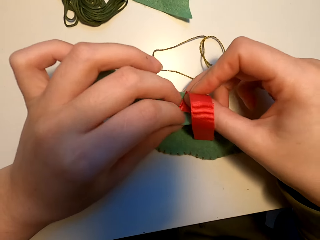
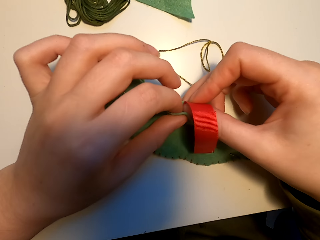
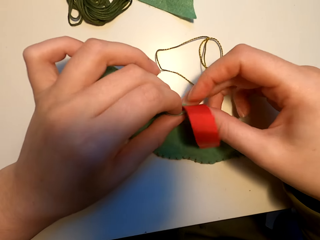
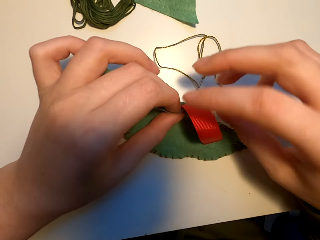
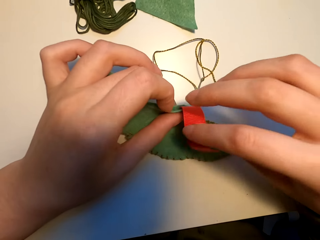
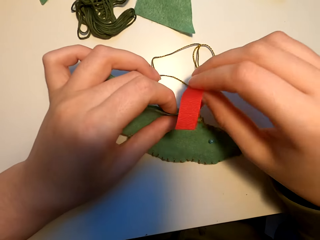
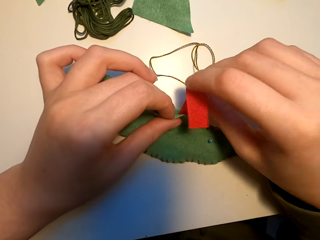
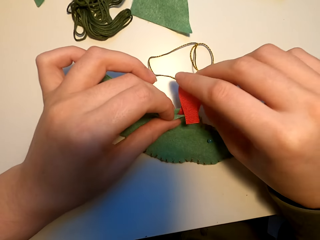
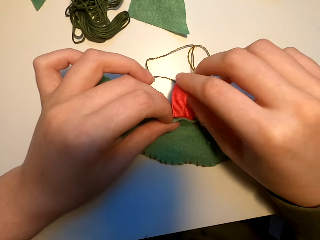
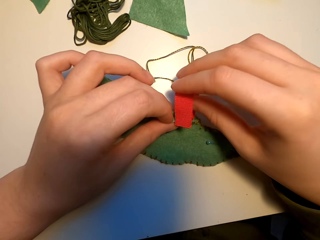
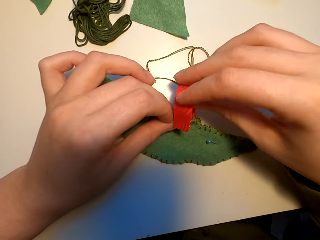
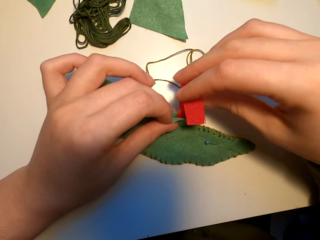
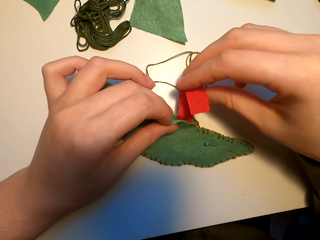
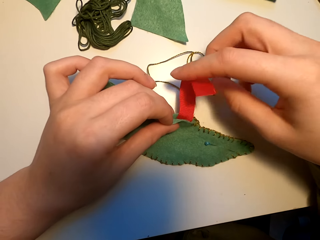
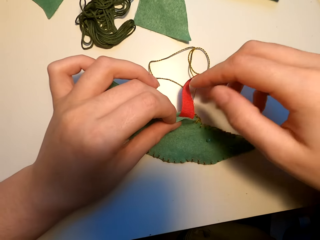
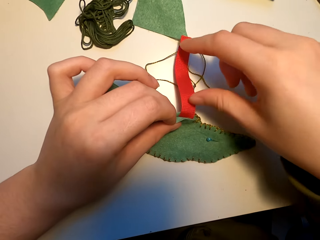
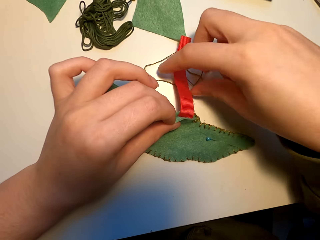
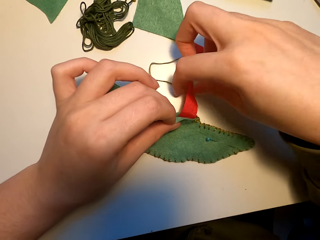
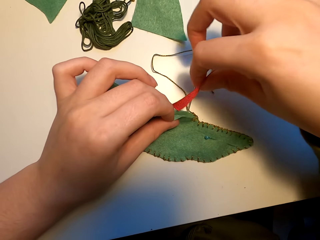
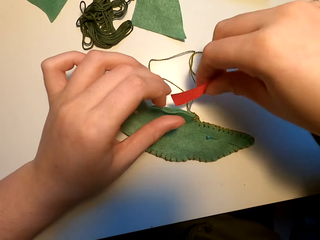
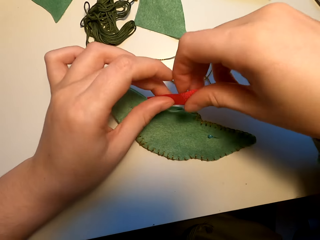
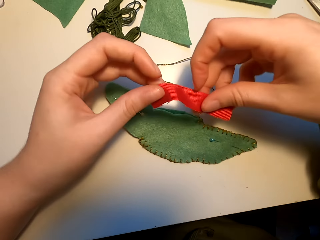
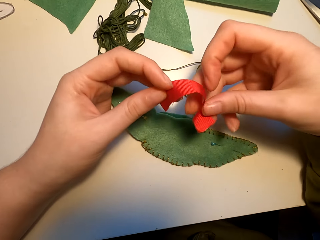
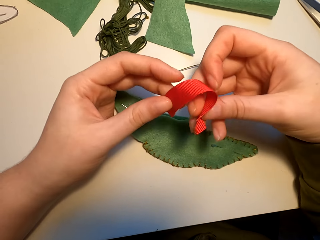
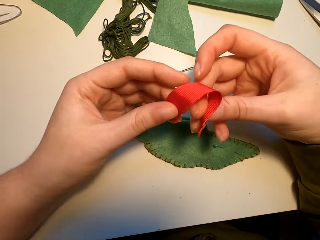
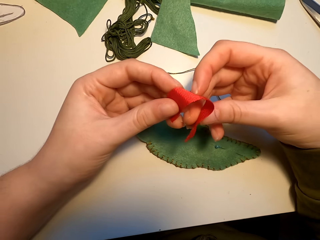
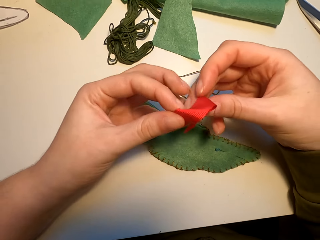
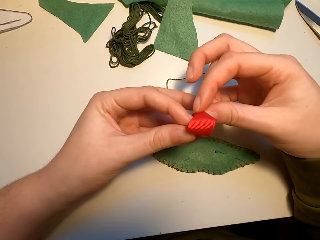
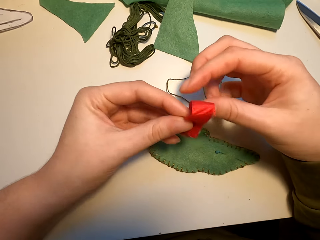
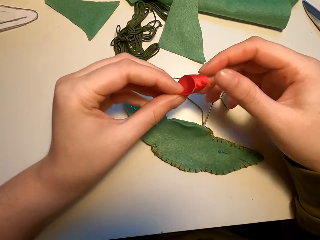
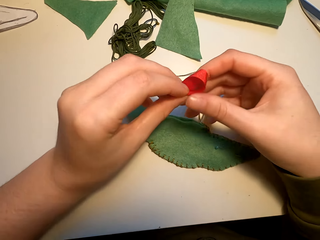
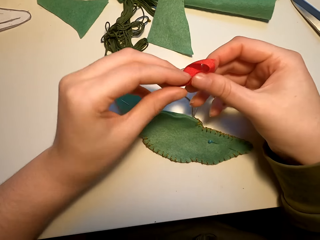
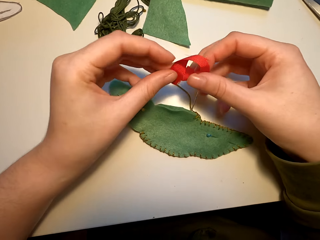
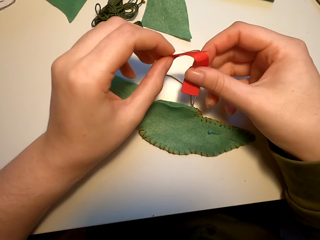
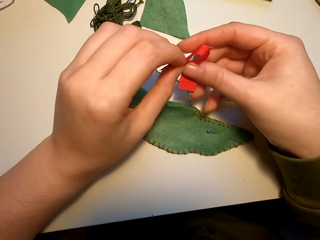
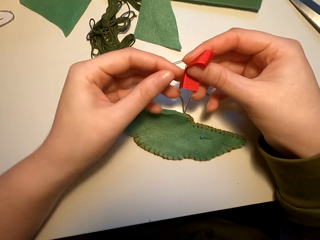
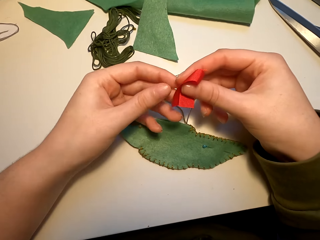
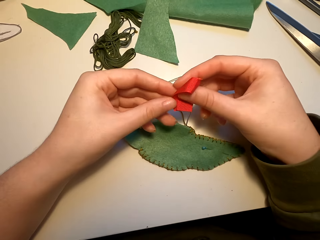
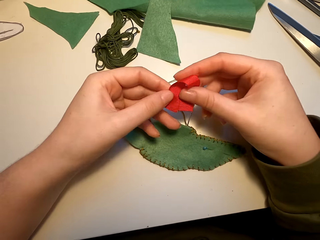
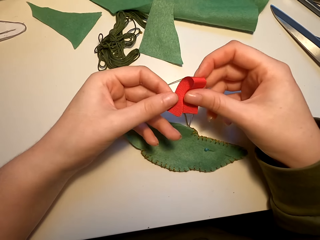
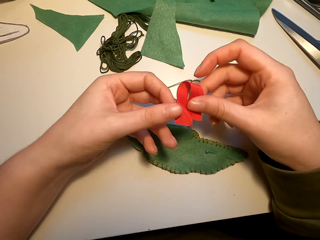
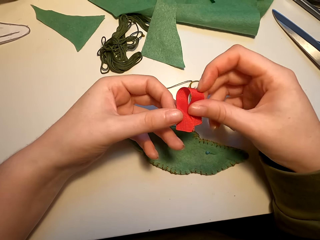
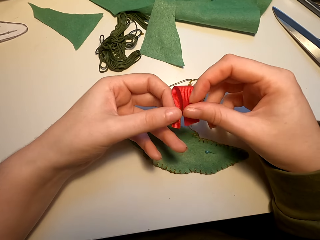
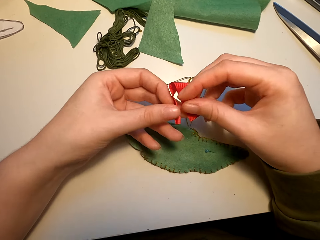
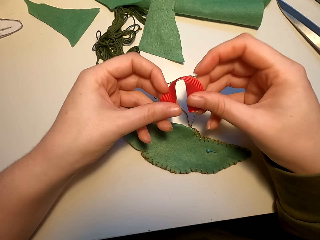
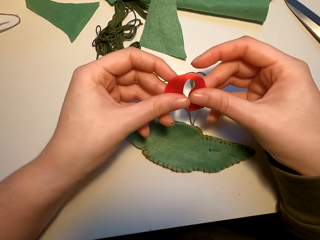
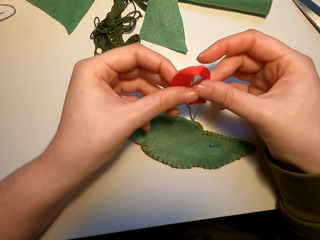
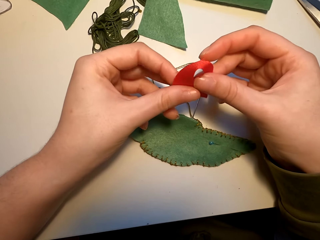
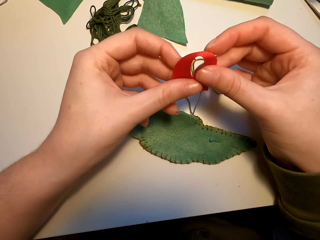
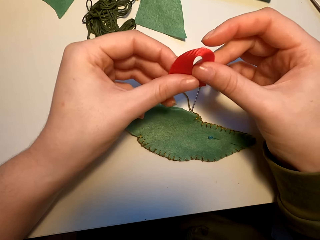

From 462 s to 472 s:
The camera wearer folds the ribbon.

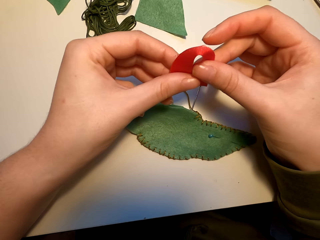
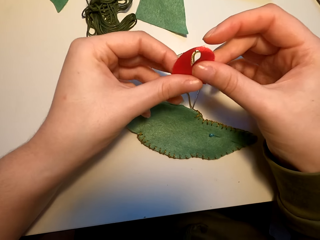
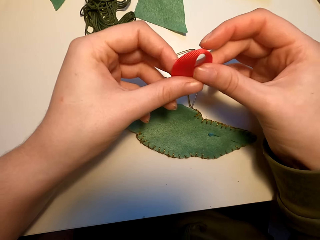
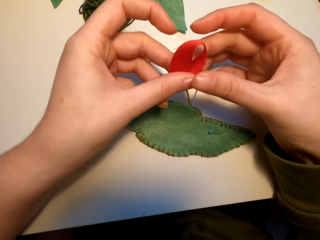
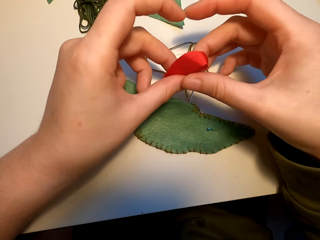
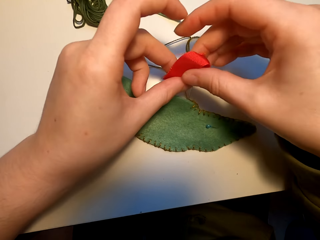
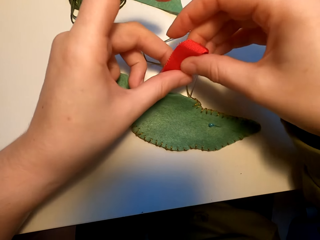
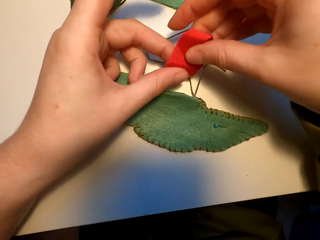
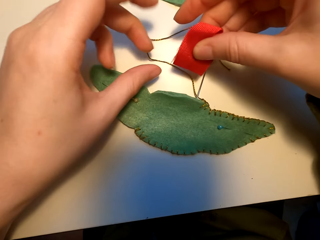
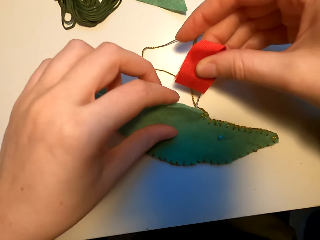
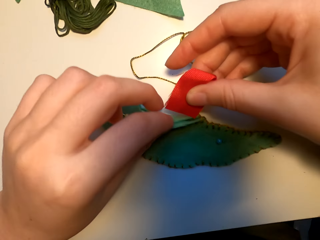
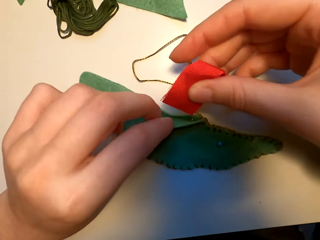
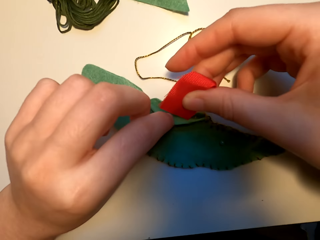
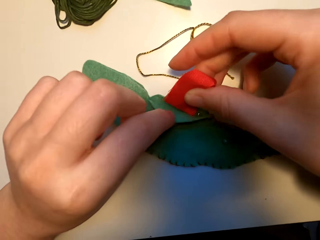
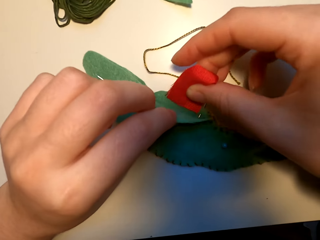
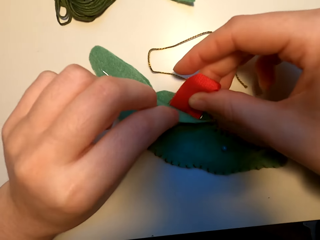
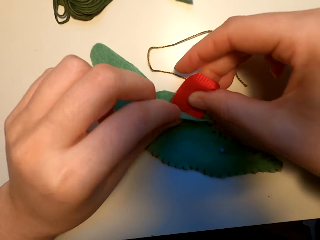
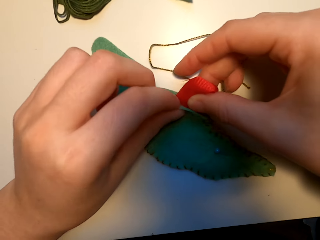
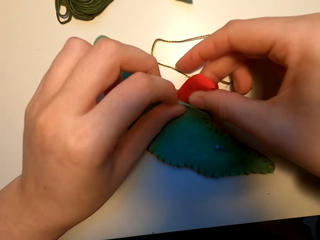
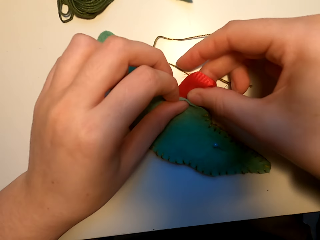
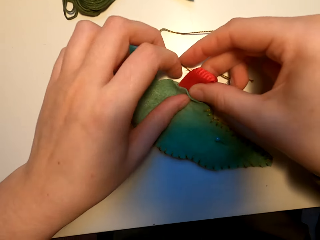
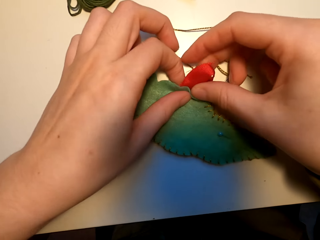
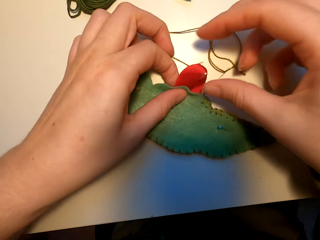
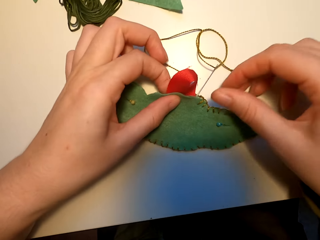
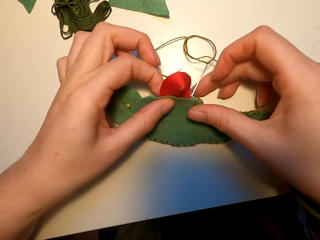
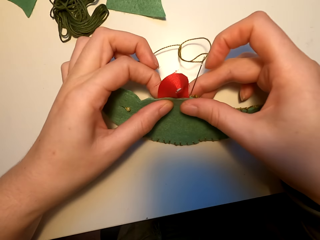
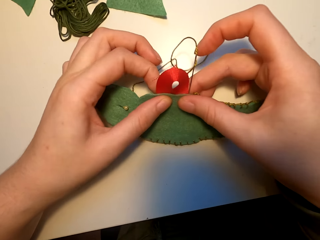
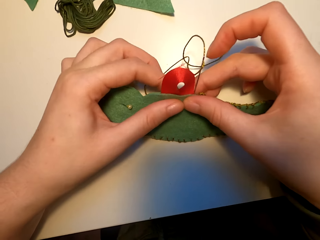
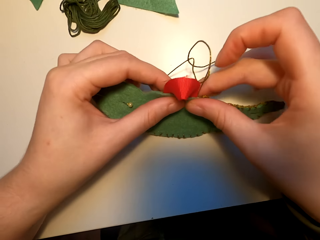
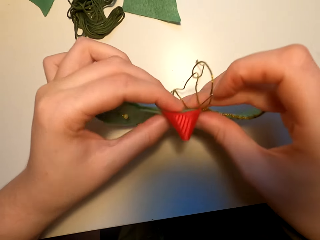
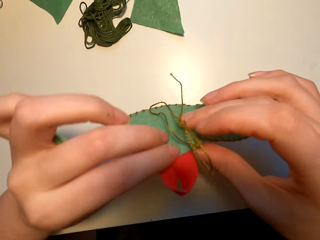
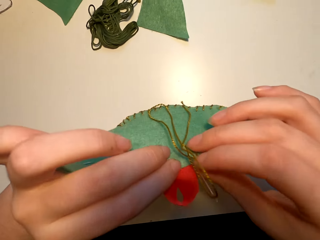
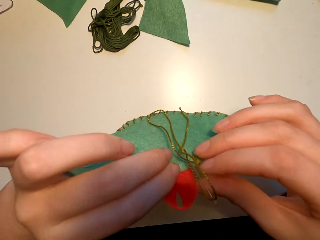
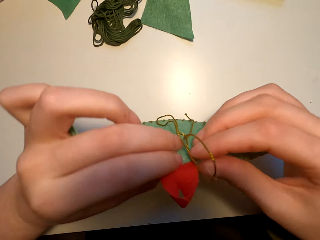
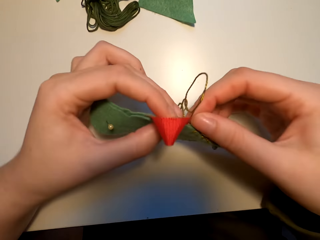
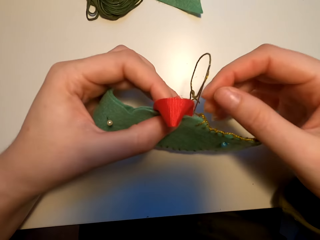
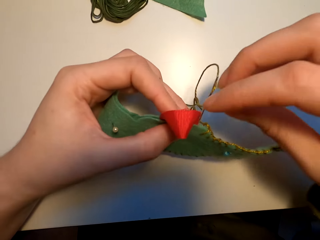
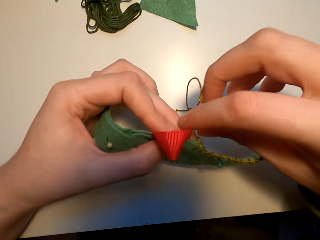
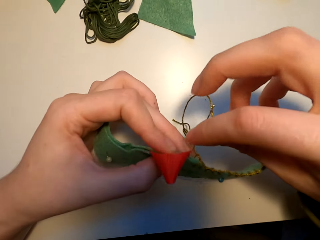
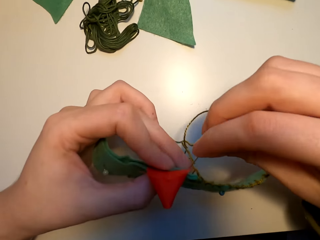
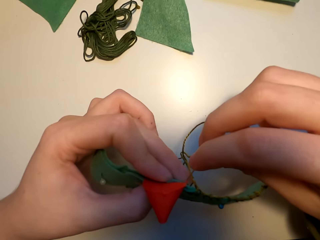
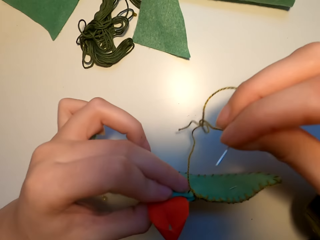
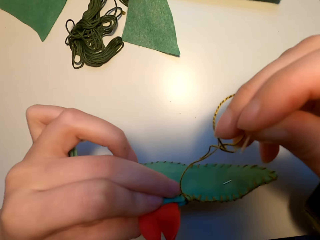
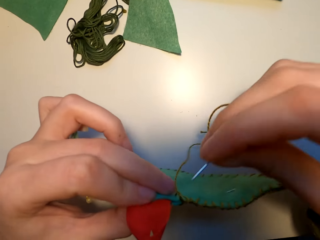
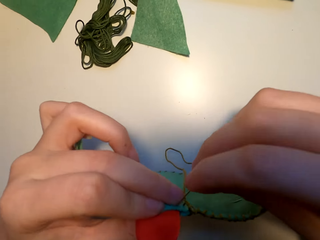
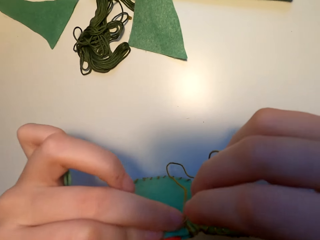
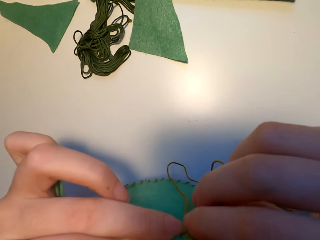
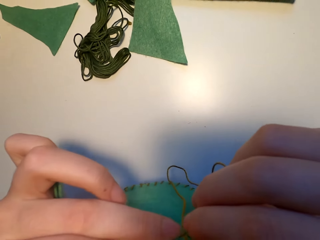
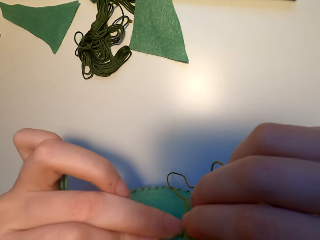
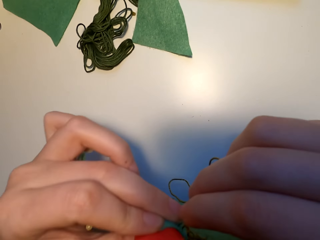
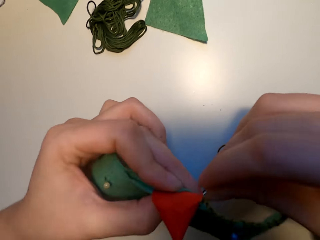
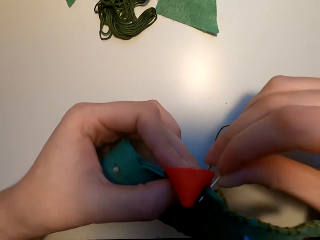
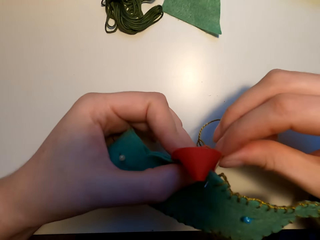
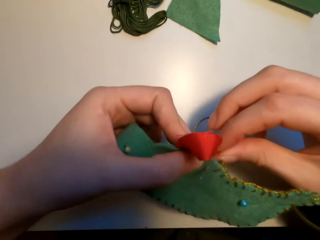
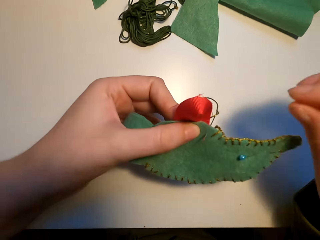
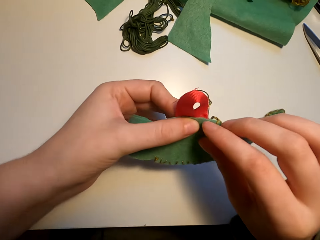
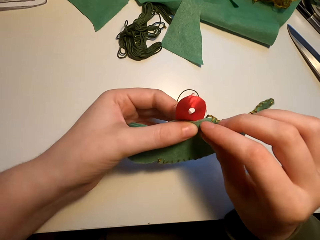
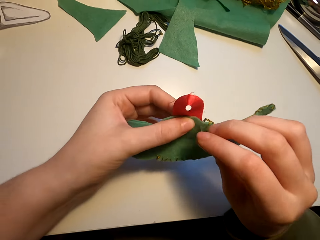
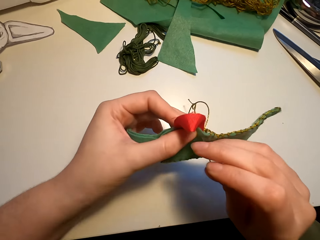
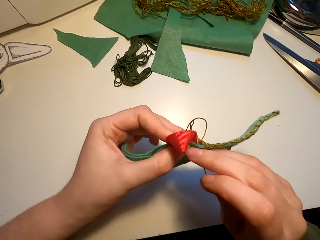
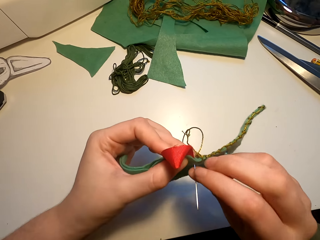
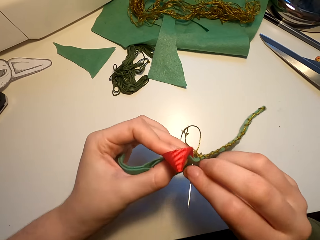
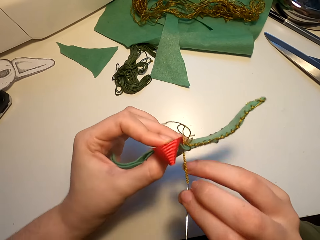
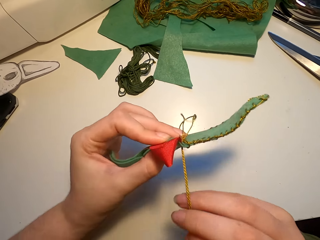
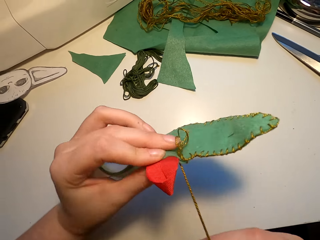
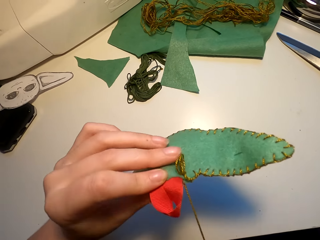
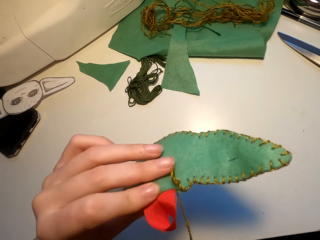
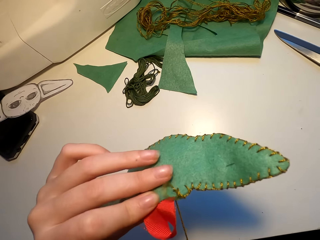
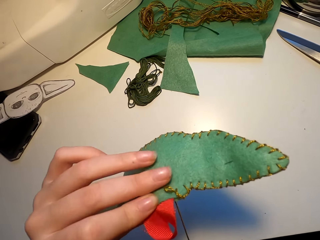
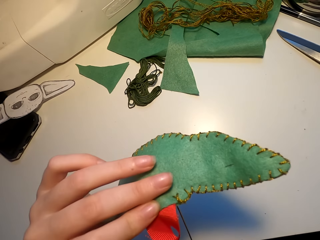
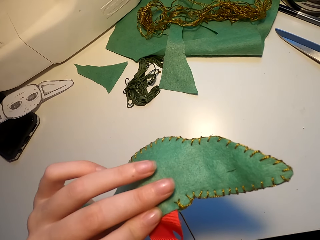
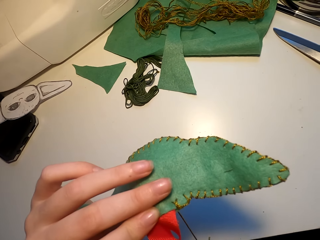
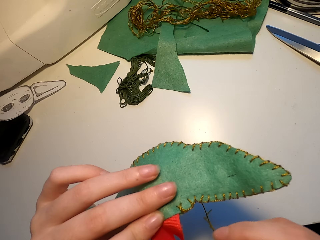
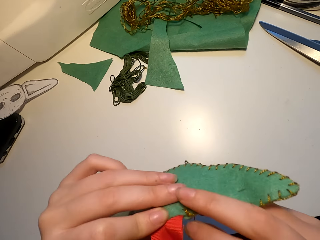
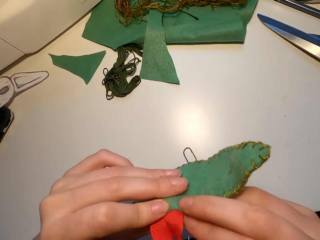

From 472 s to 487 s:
The camera wearer puts the ribbon in the fabric cut art. They knit the fabric cut art with a needle.
